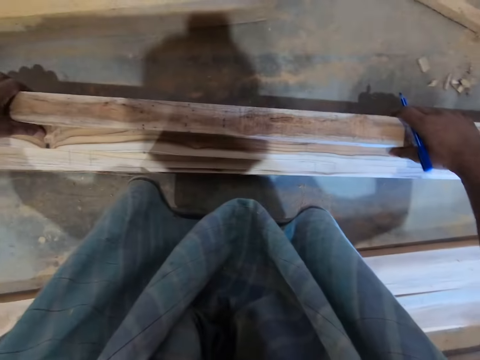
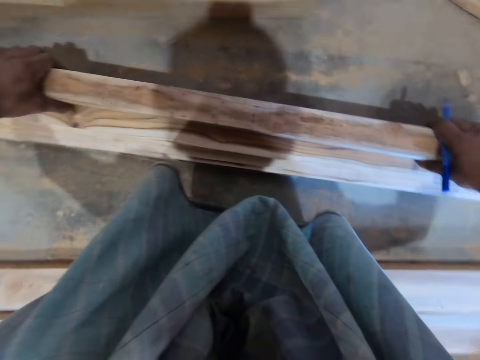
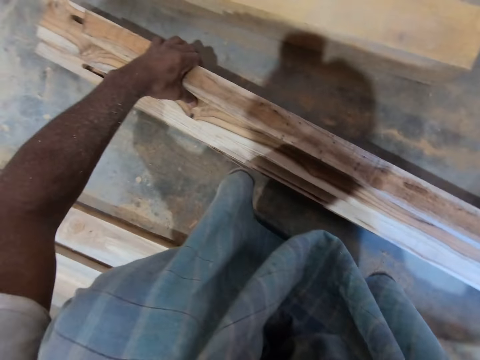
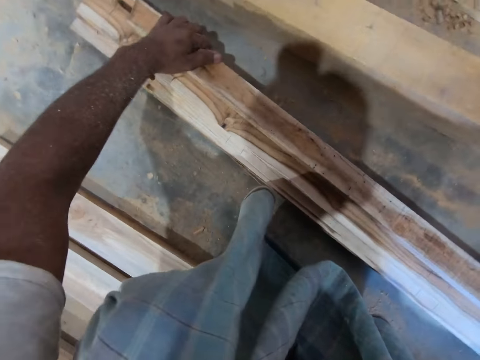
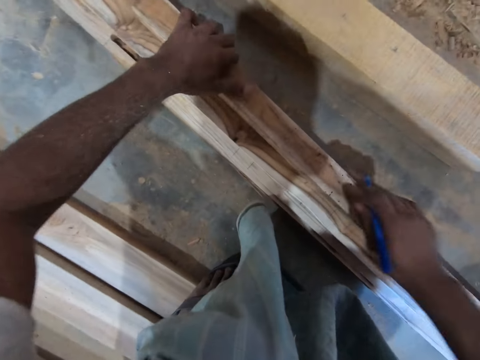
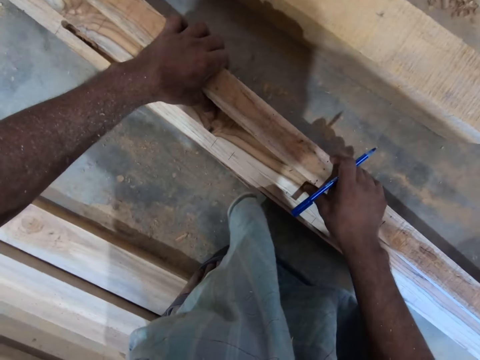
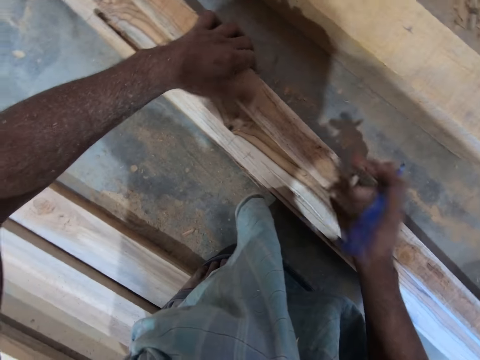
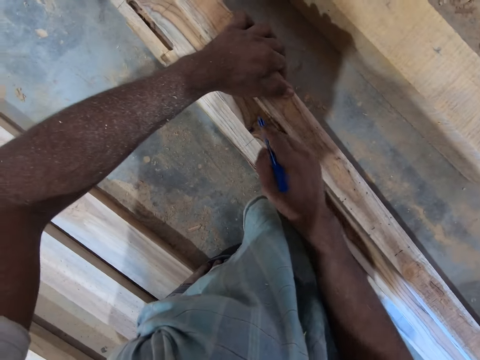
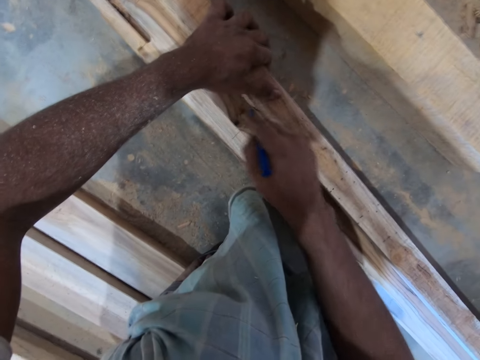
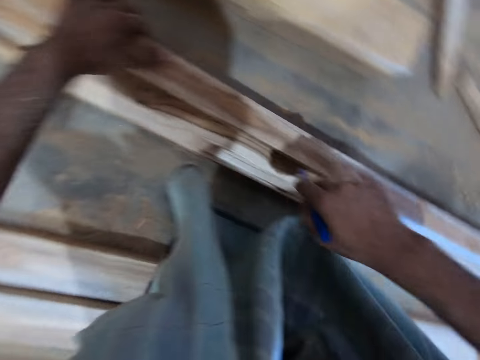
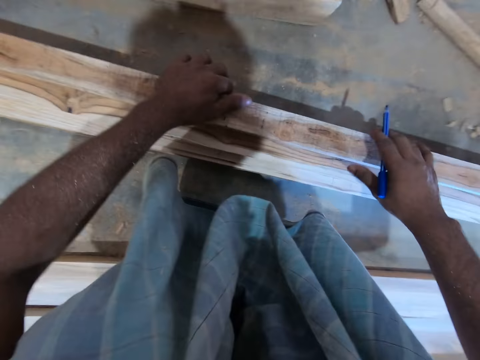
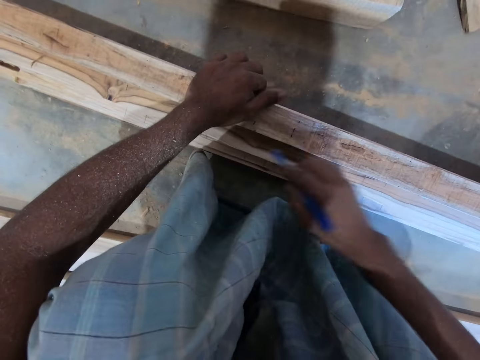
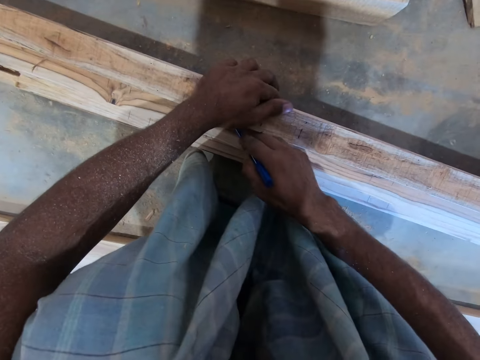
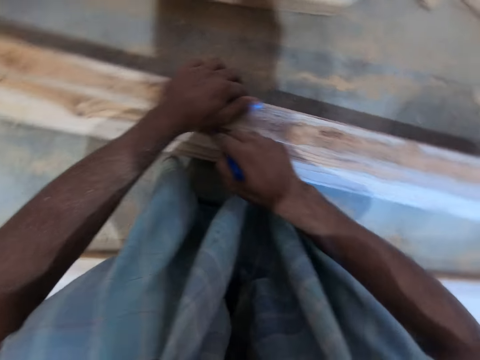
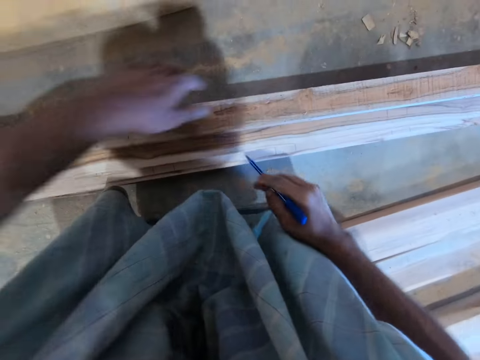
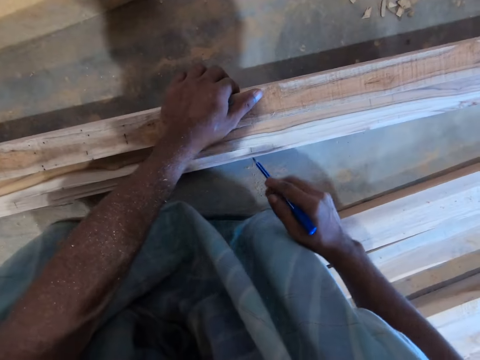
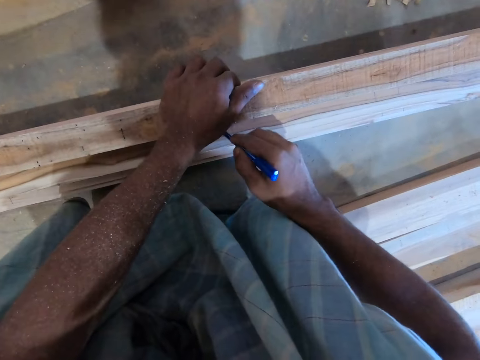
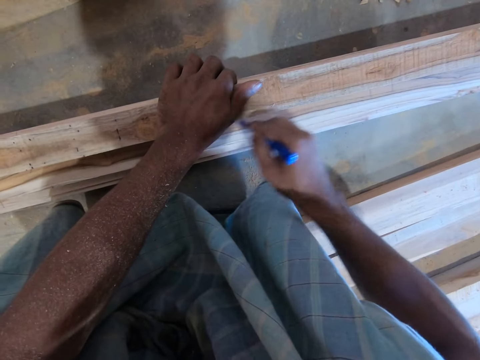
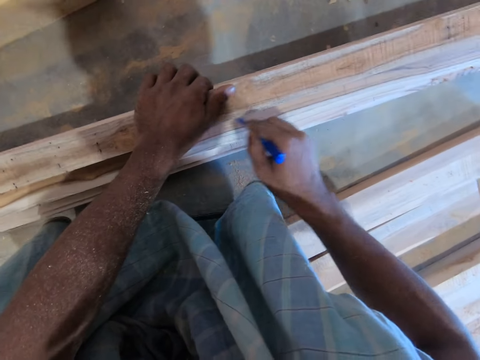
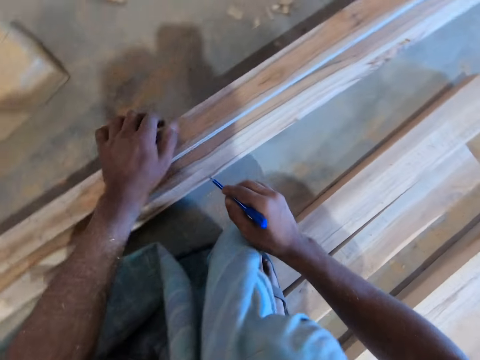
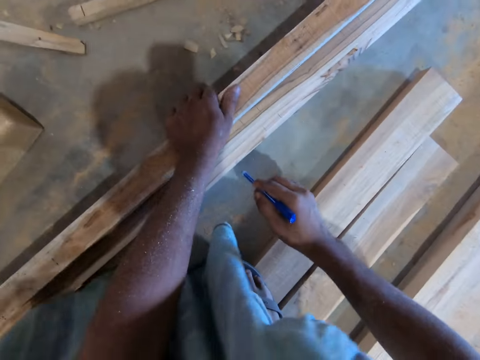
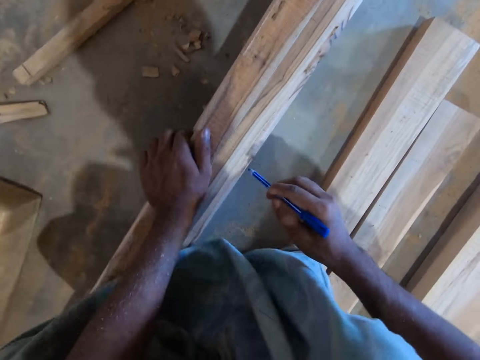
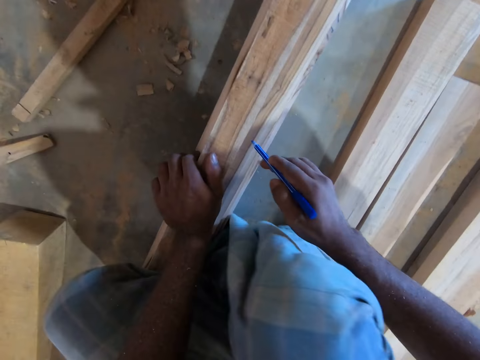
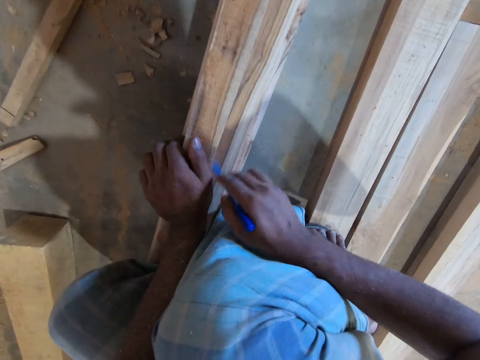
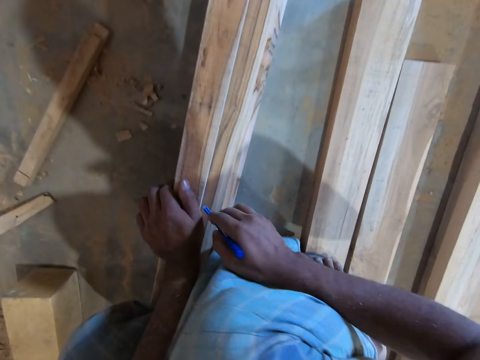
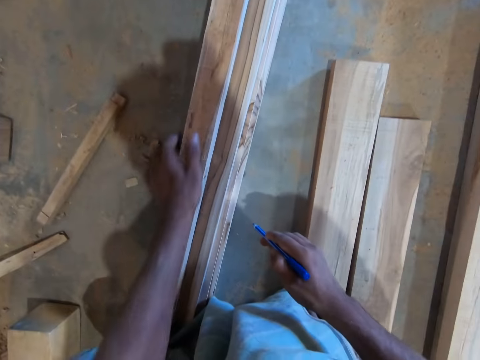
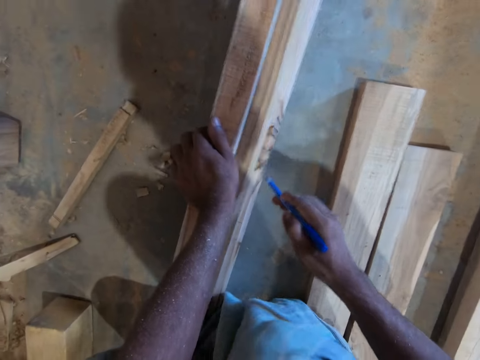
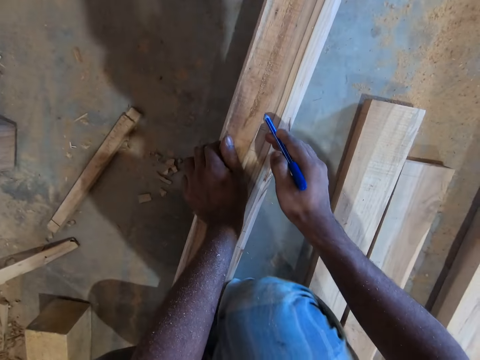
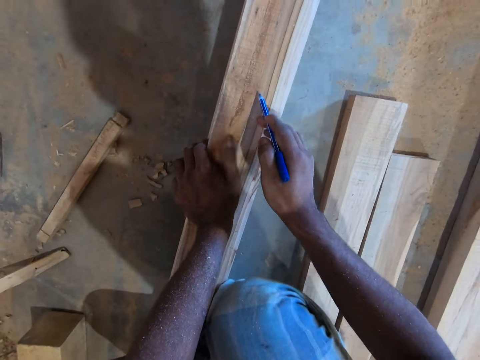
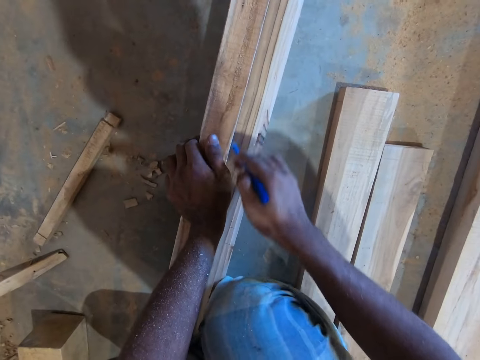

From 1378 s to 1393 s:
The camera wearer marks a piece of wood from the pieces of wood on the floor with the pen in his right hand. He moves his left hand on the piece of wood on top of the pieces of wood. He marks the piece of wood from the pieces of wood on the floor with the pen in his right hand. He moves his left hand on the piece of wood on top of the pieces of wood. He marks the piece of wood from the pieces of wood on the floor with the pen in his right hand. He moves his left hand on the piece of wood on top of the pieces of wood. He marks the piece of wood from the pieces of wood on the floor with the pen in his right hand. He moves his left hand on the piece of wood on top of the pieces of wood. He marks the piece of wood from the pieces of wood on the floor with the pen in his right hand.

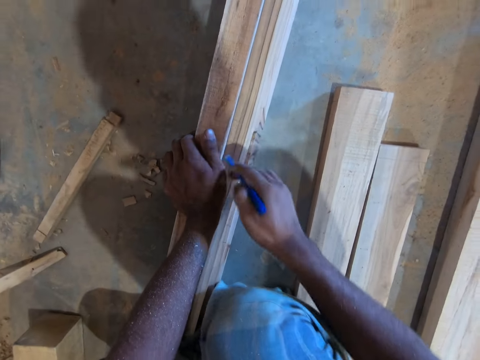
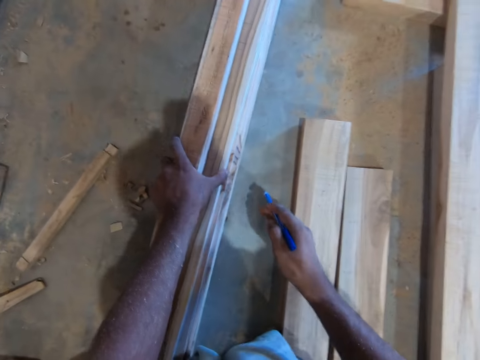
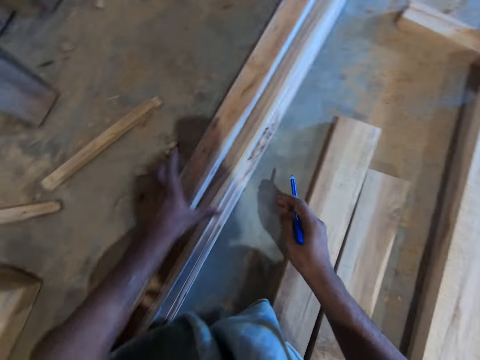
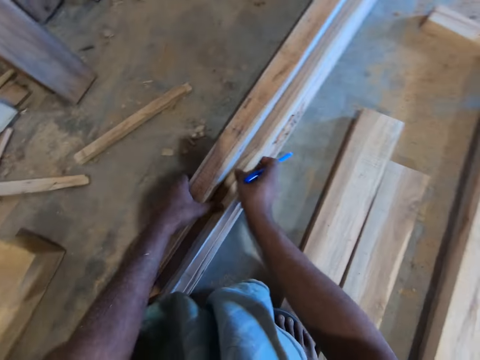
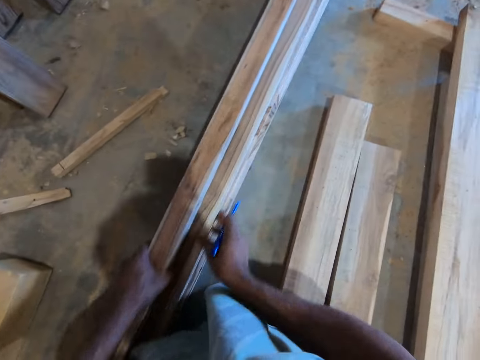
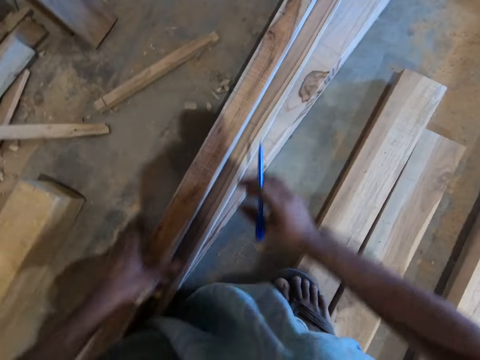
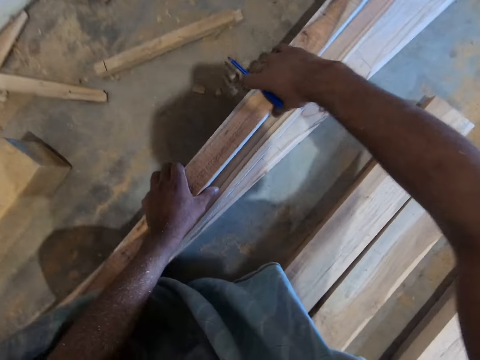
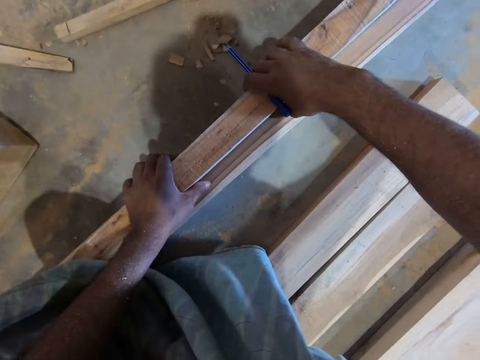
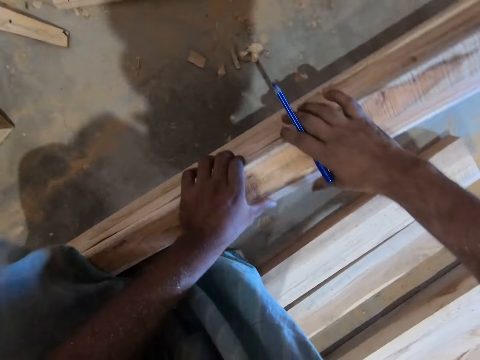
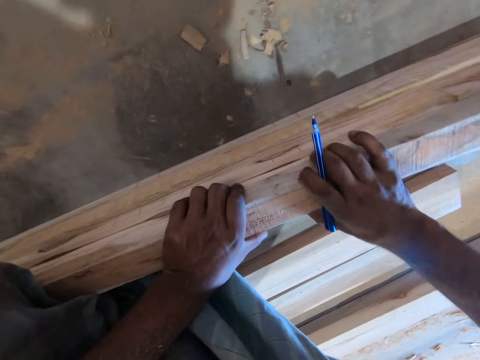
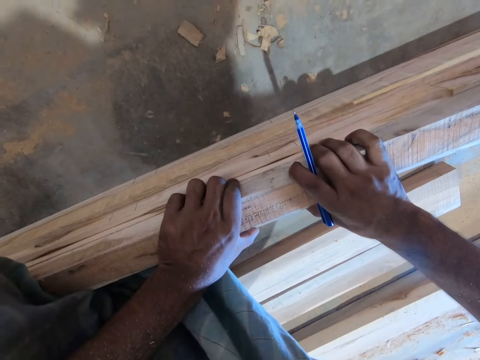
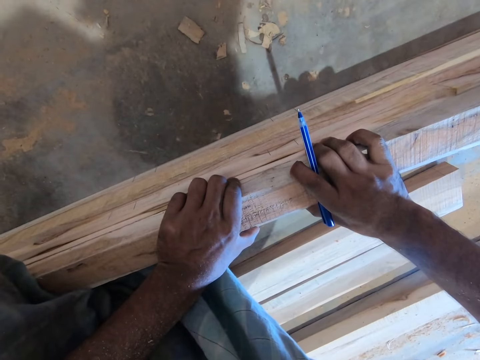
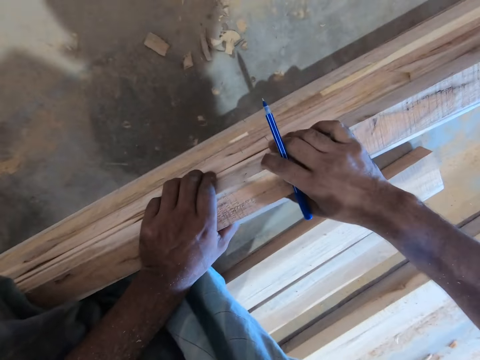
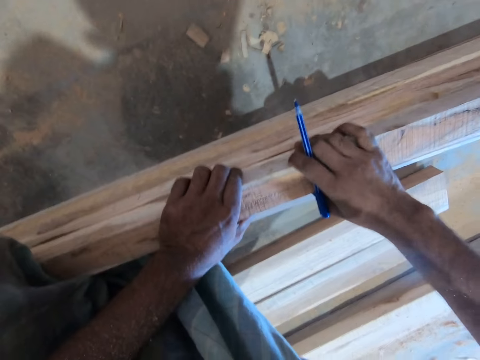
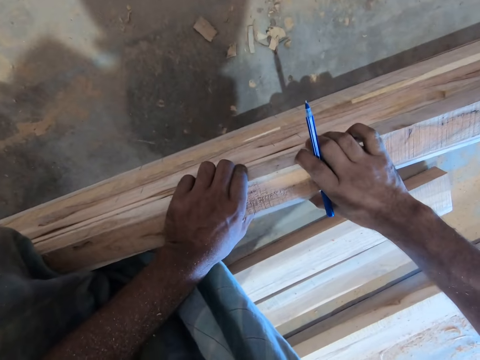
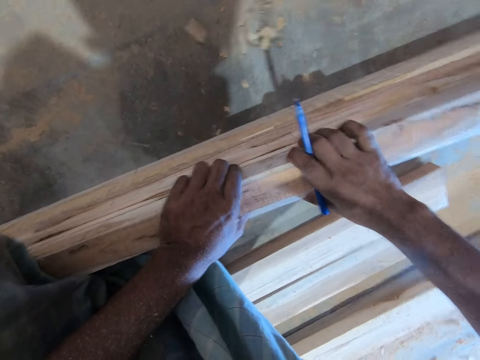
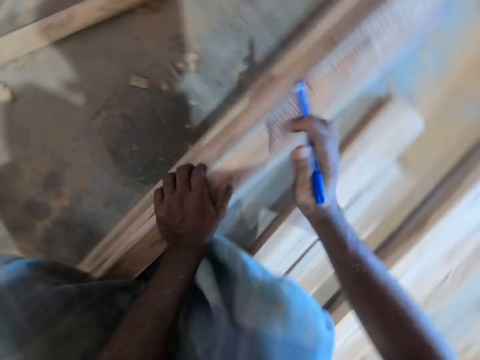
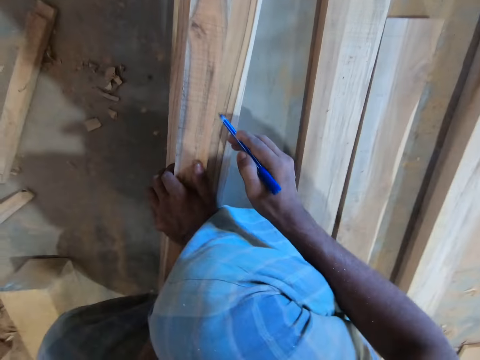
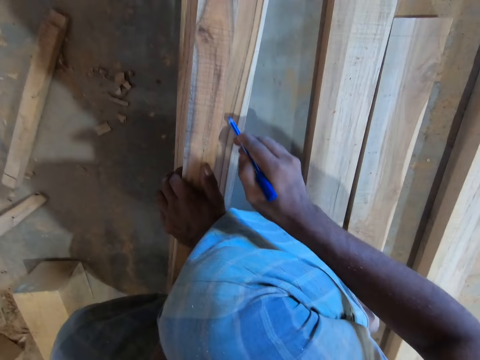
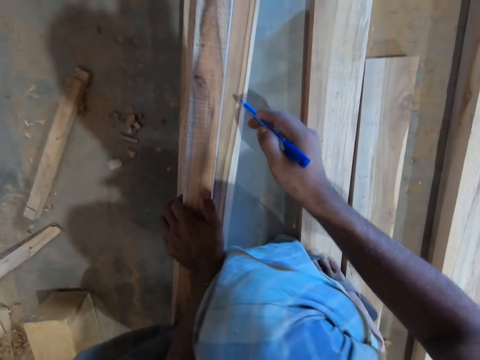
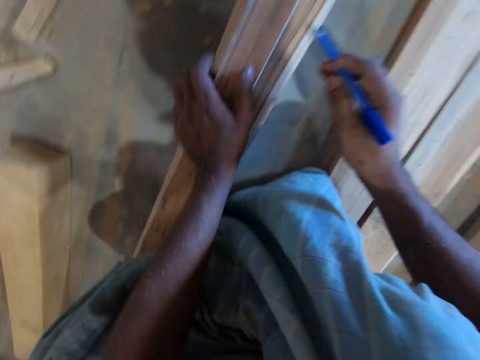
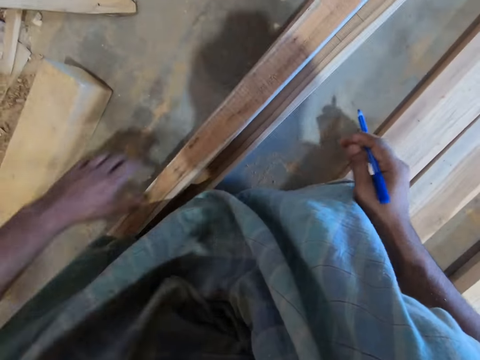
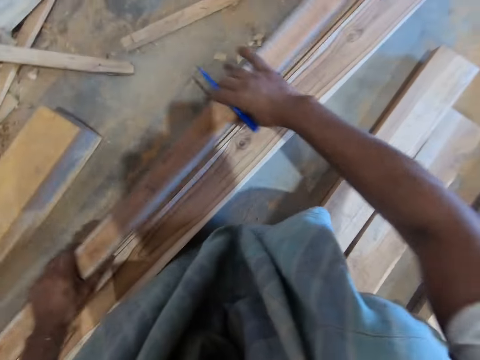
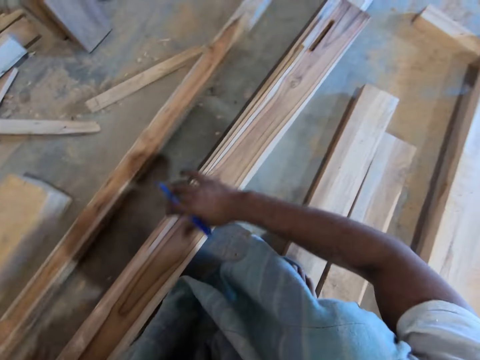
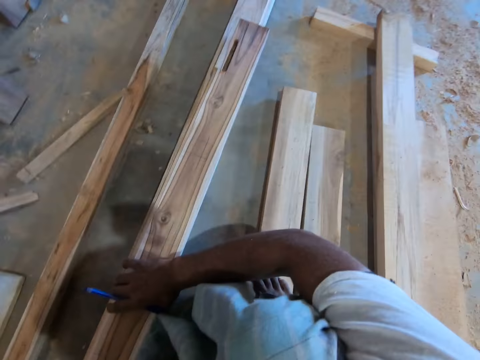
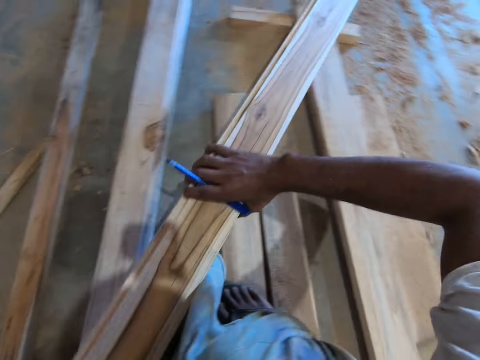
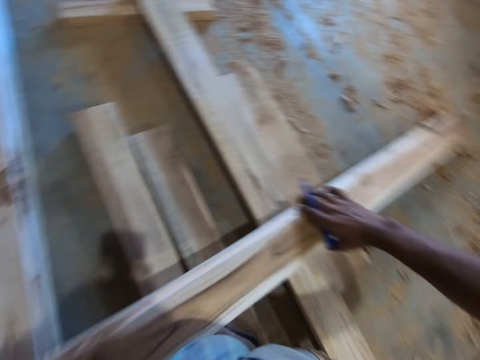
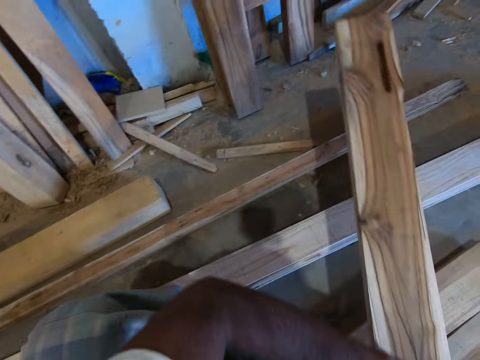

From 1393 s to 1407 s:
The camera wearer moves his left hand on the piece of wood on top of the pieces of wood. He moves the piece of wood and the pieces of wood on the floor with his left hand. He adjusts the piece of wood on top of the pieces of wood on the floor with both hands. He marks the piece of wood from the pieces of wood on the floor with the pen in his right hand. He takes the piece of wood from the pieces of wood on the floor with both hands and drops the piece of wood in both hands on the floor with both hands. He takes the piece of wood from the pieces of wood on the floor with both hands. He throws the piece of wood on the floor.
